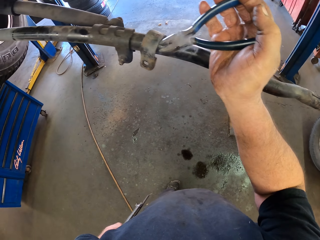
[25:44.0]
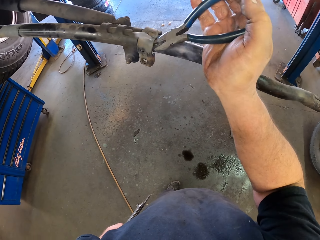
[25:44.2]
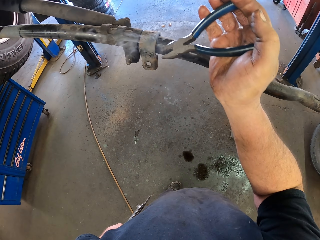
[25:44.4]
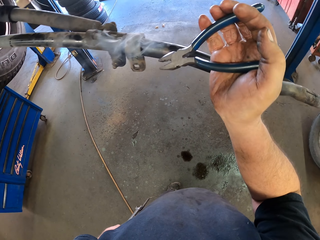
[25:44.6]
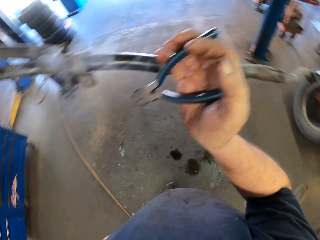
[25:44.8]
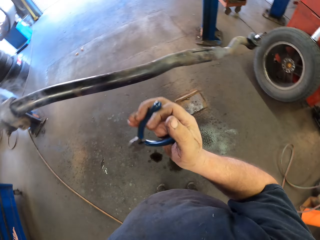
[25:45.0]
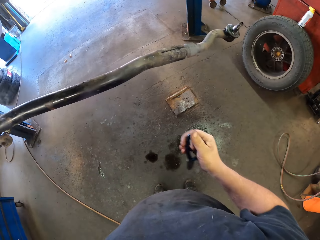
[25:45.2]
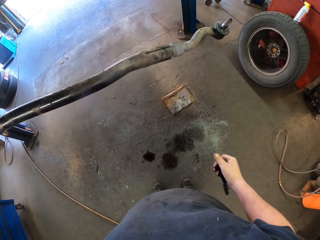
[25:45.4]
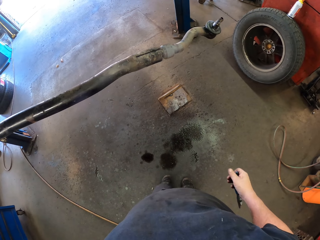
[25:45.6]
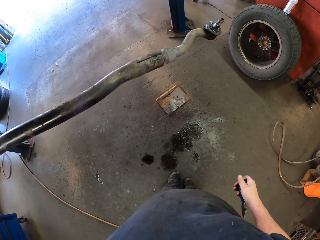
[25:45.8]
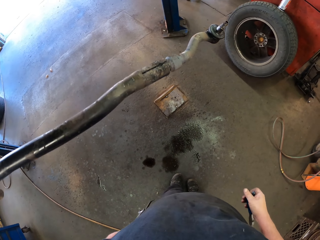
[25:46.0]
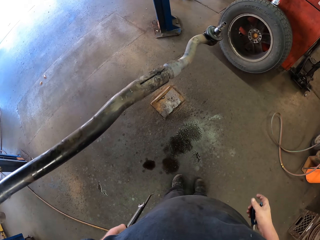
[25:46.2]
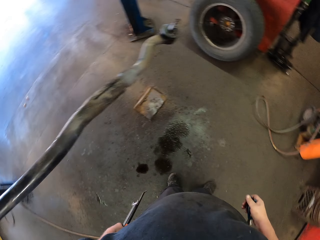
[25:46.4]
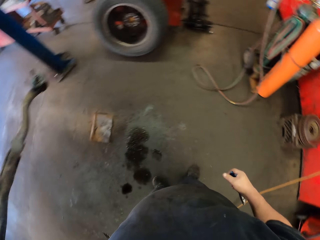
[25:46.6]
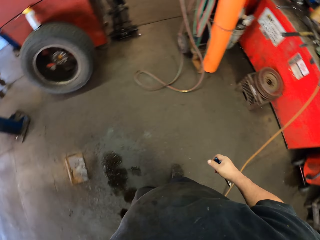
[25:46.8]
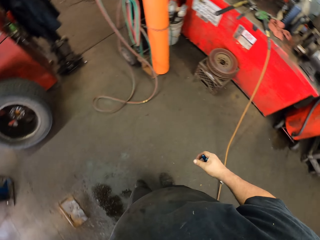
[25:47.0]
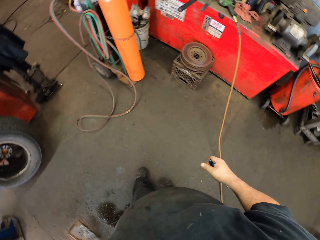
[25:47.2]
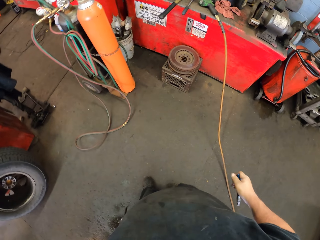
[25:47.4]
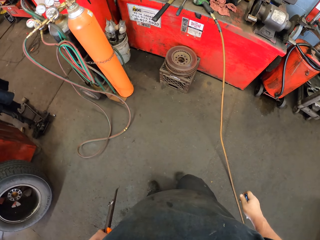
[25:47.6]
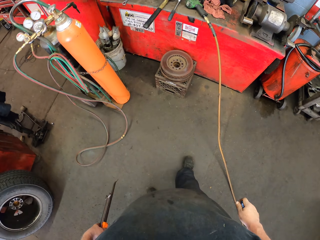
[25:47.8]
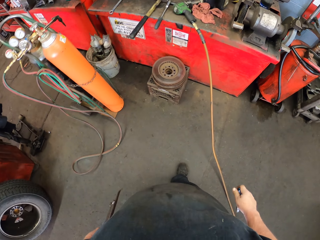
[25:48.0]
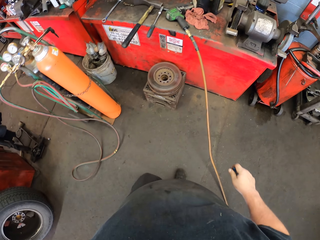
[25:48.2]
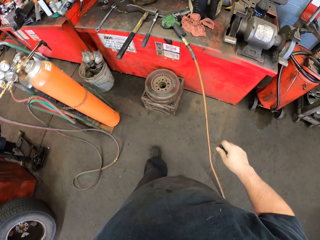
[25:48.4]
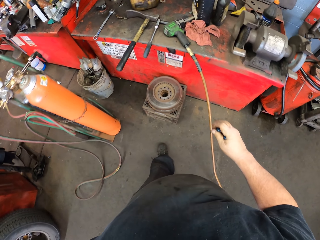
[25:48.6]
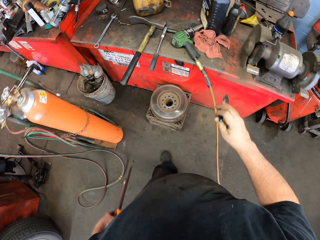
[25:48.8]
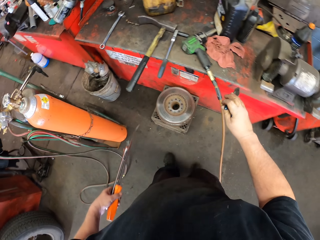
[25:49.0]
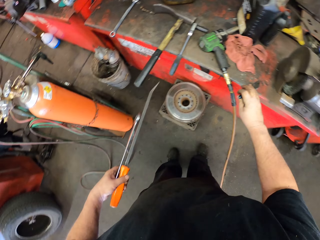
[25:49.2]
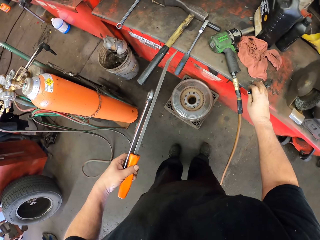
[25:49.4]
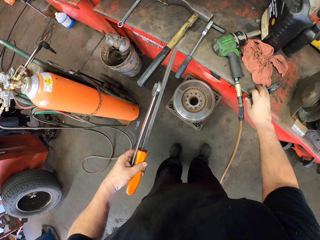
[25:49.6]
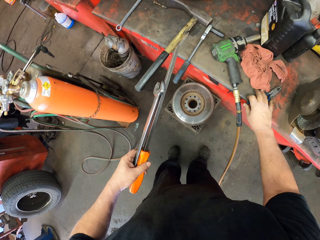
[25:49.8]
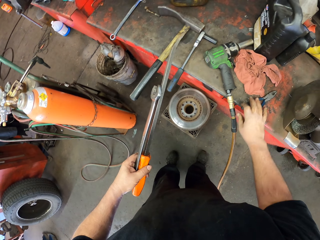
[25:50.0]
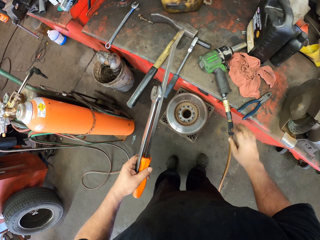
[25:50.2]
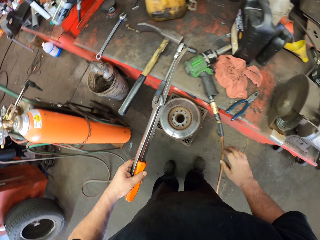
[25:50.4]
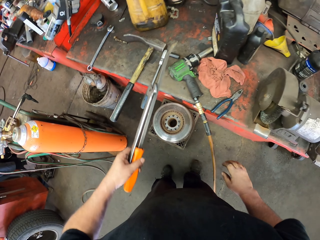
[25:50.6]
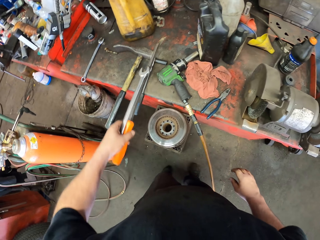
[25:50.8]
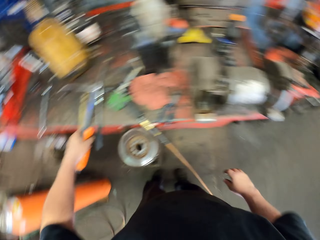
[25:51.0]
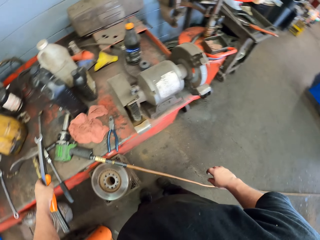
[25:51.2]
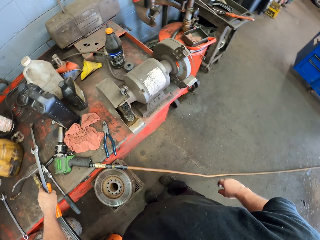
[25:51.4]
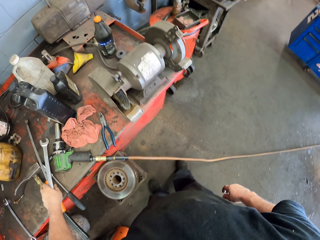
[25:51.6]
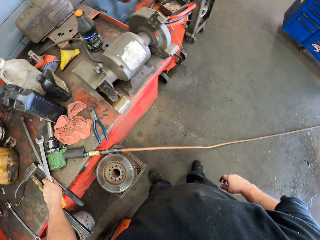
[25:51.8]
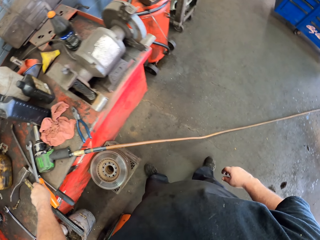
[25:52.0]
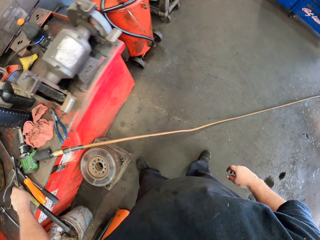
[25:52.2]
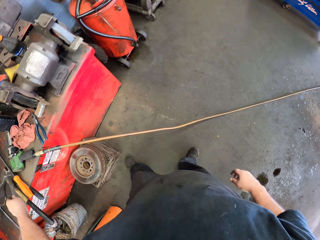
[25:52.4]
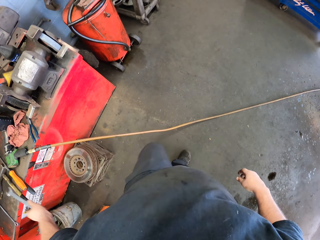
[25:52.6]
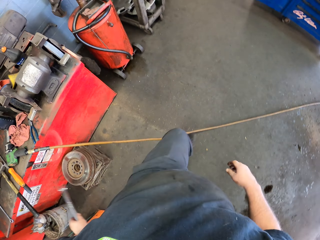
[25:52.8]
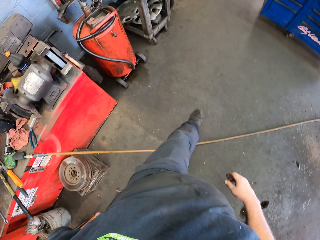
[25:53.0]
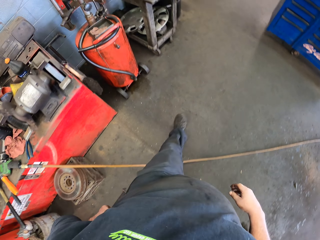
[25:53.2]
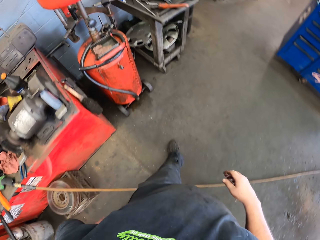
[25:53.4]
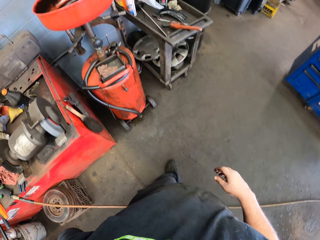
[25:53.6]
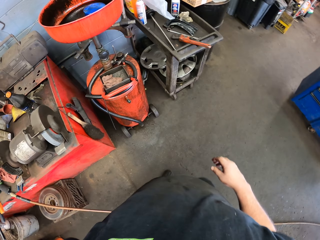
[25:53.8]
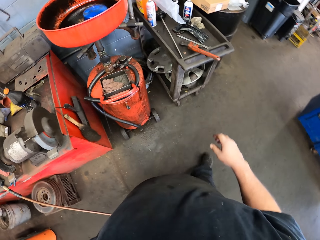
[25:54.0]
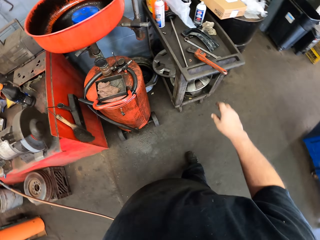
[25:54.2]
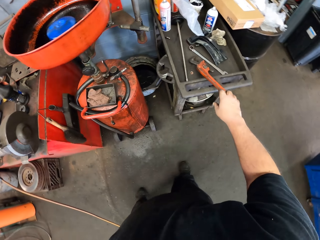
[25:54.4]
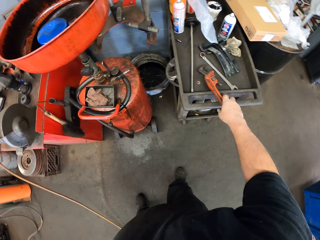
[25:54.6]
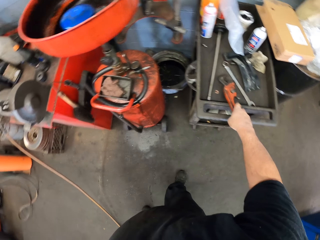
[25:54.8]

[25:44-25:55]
The camera wearer looks at the metal. They turn around. They walk in the garage. They put the pliers on the toolbox. They put the iron bar on the toolbox. They put the spanner down. They turn around. They move beside the toolbox.

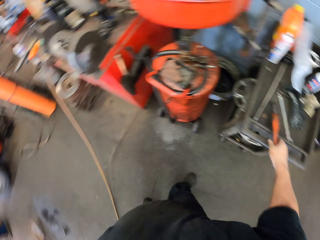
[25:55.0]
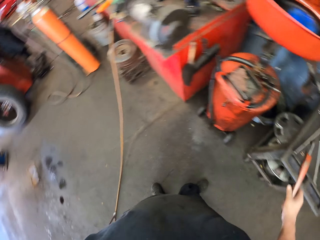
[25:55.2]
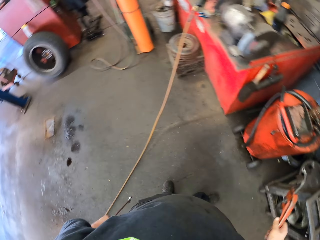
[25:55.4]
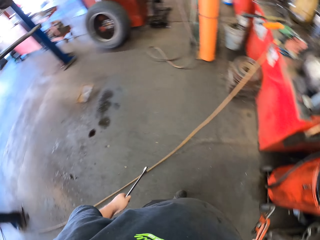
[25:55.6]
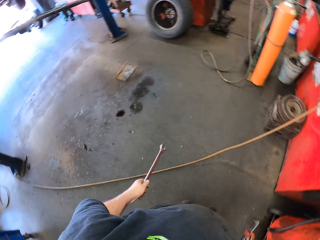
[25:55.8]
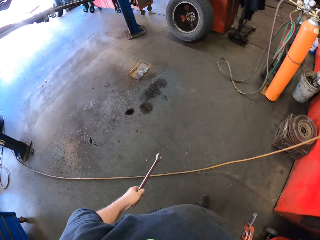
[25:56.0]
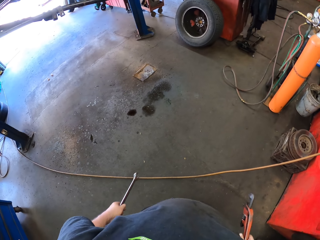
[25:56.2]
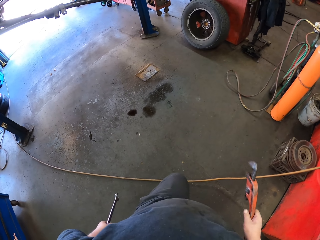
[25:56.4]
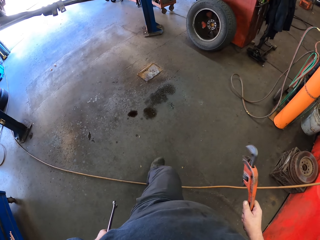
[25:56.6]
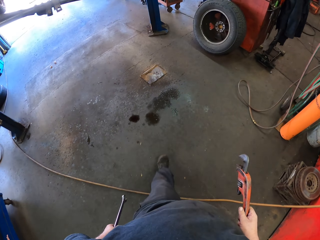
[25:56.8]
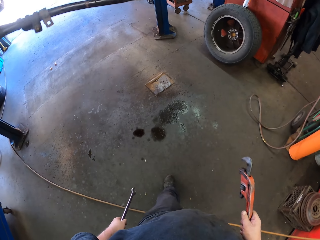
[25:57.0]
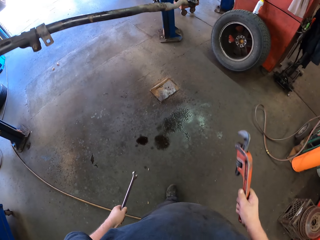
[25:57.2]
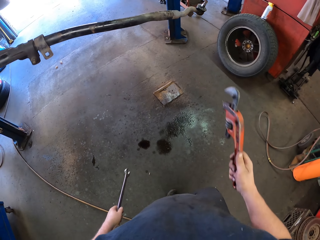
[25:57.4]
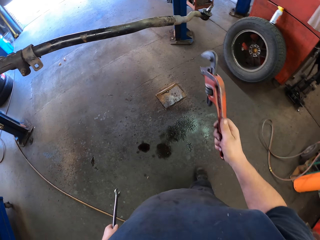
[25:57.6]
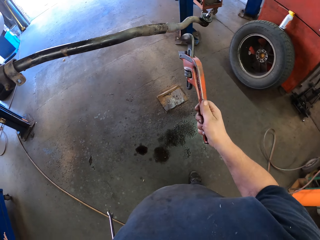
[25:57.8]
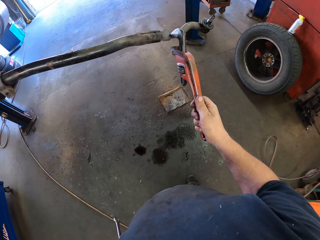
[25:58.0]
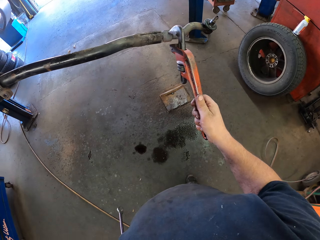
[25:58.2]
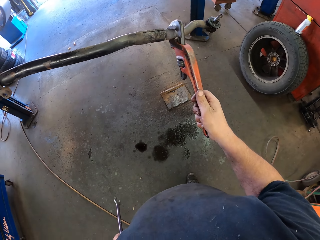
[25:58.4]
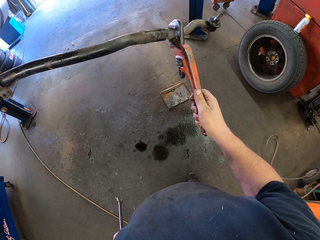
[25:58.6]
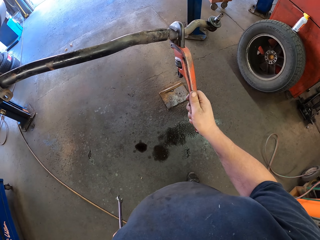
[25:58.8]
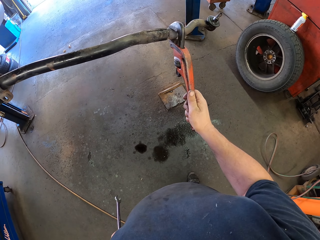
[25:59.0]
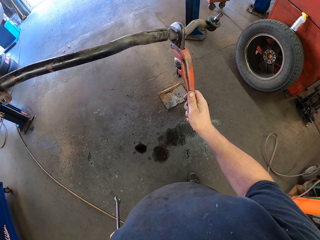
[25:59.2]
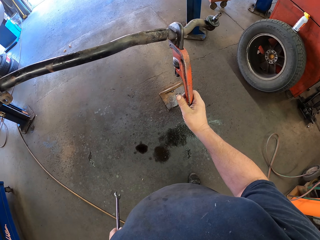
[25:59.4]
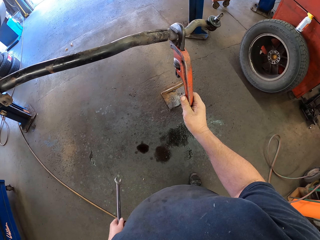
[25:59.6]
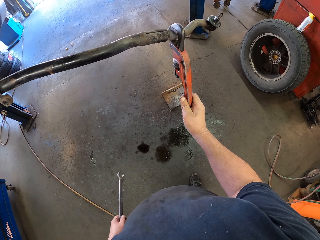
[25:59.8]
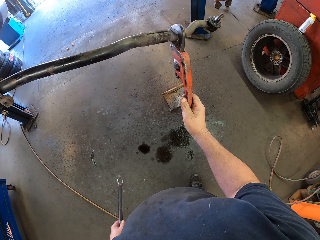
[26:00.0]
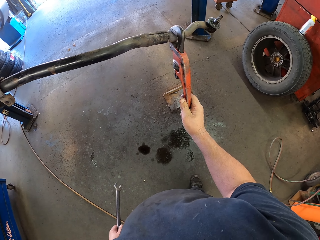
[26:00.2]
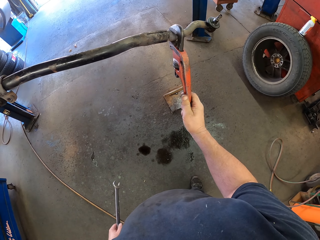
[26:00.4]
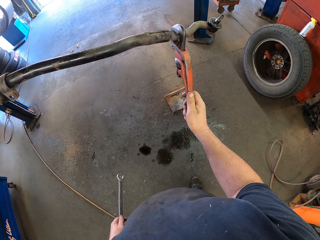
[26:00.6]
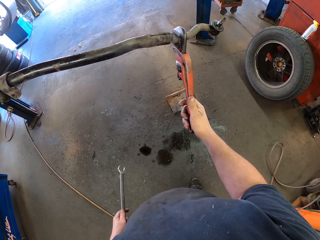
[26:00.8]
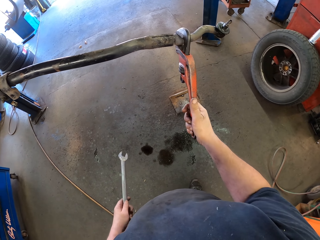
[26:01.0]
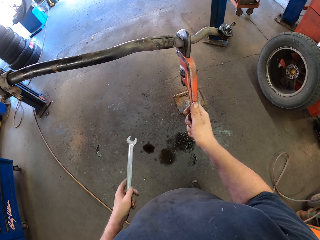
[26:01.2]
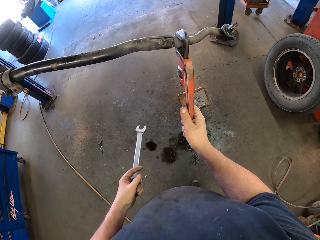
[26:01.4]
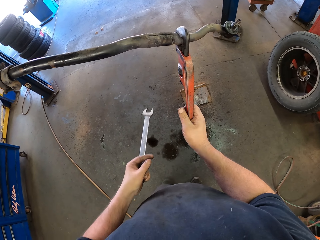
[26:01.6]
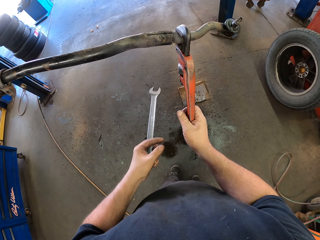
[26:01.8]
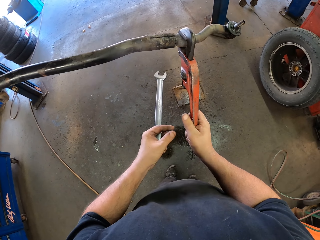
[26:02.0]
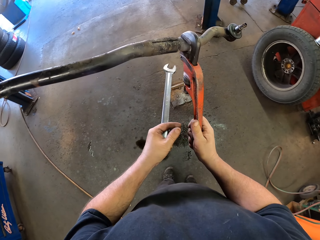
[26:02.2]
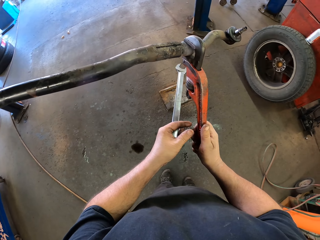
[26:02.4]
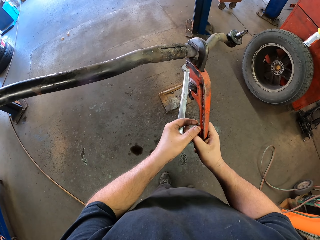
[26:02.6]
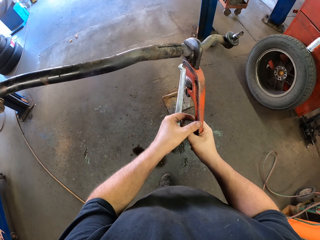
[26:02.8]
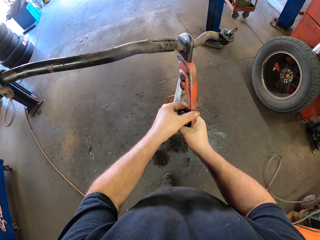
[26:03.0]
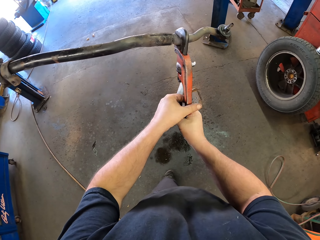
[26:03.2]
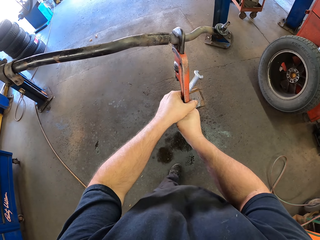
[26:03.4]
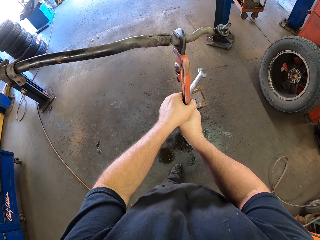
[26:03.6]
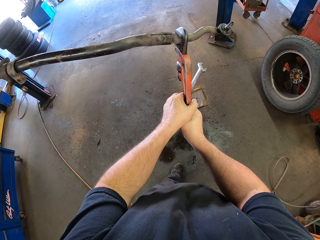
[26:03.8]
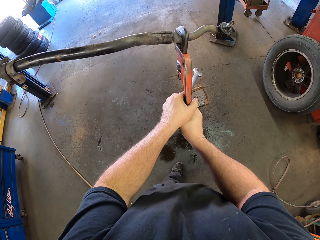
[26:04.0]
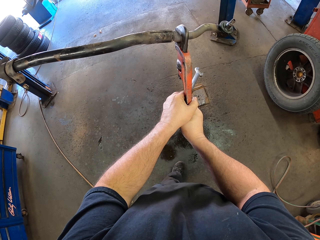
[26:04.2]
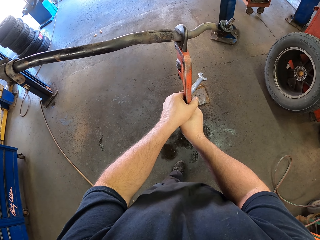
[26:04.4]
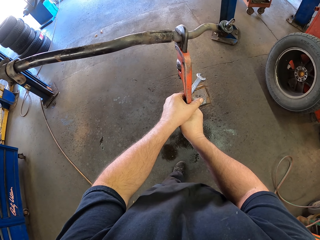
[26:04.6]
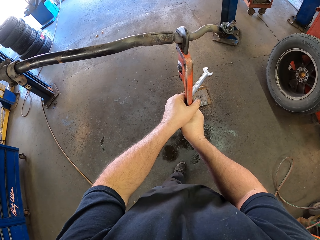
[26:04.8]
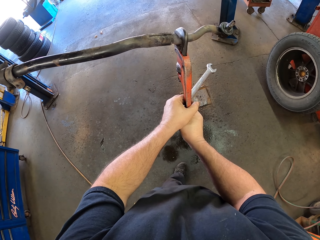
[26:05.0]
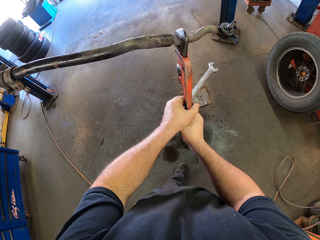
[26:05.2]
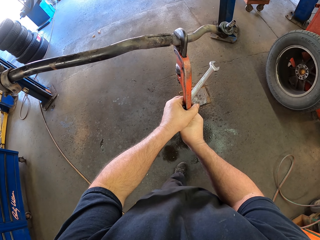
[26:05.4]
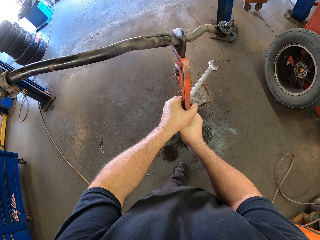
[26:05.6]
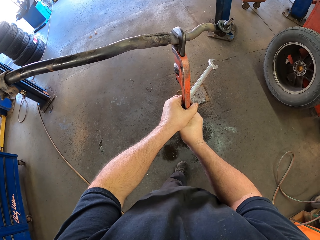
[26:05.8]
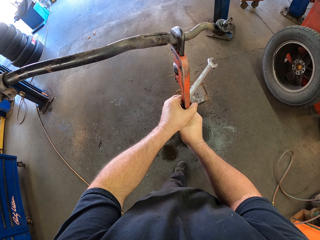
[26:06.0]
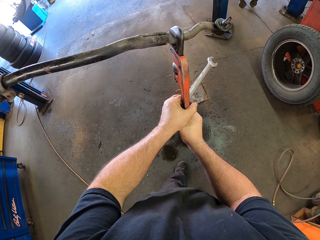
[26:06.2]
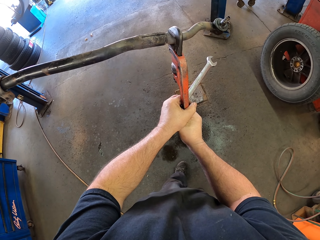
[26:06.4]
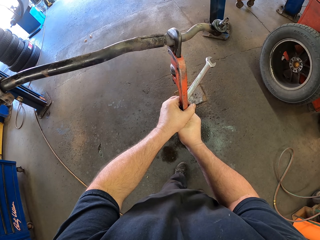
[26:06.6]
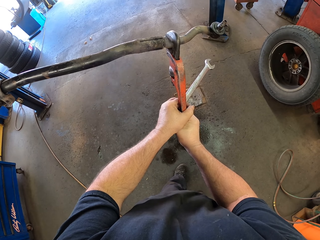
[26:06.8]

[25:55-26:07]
The camera wearer takes a pipe wrench. They turn around. They walk in the garage. They put the pipe wrench on the metal. They adjust the metal. They unfasten the stabilizer bar with the pipe wrench. They hold the pipe wrench with both hands.
